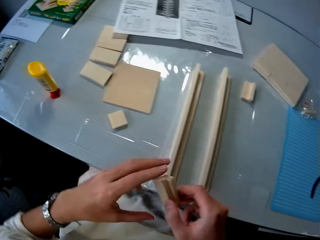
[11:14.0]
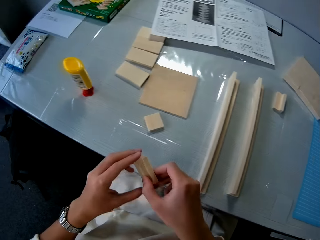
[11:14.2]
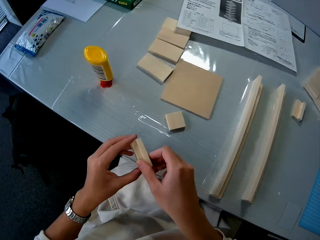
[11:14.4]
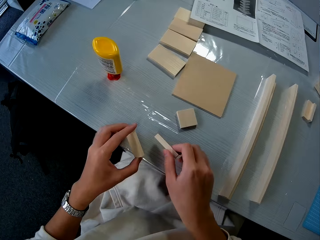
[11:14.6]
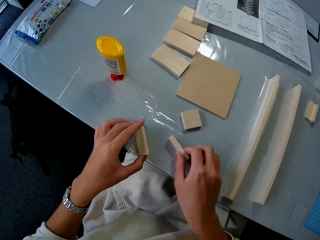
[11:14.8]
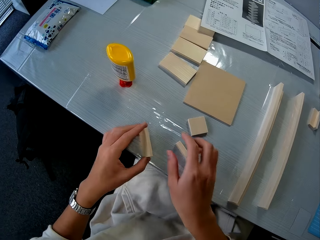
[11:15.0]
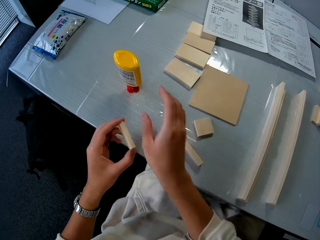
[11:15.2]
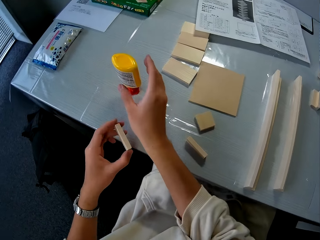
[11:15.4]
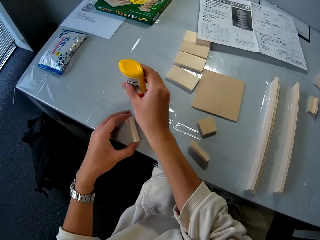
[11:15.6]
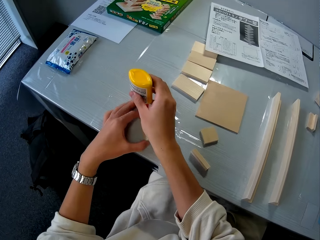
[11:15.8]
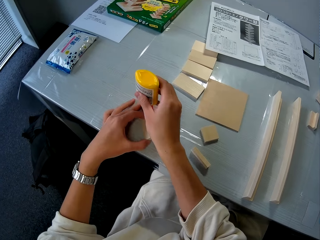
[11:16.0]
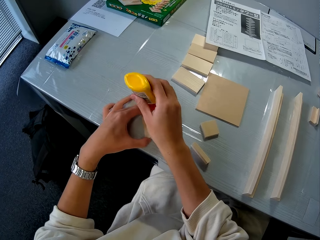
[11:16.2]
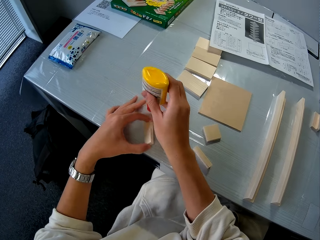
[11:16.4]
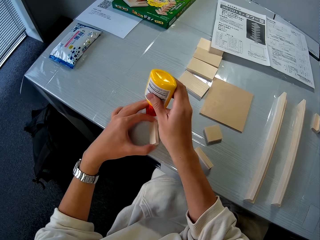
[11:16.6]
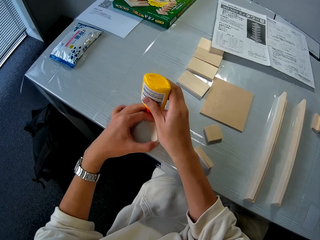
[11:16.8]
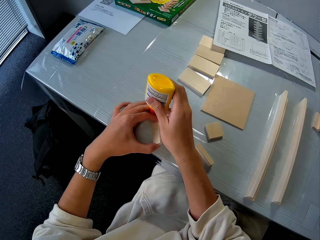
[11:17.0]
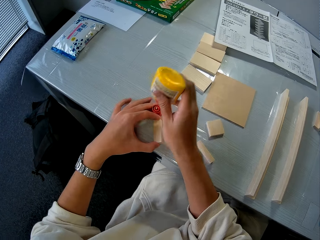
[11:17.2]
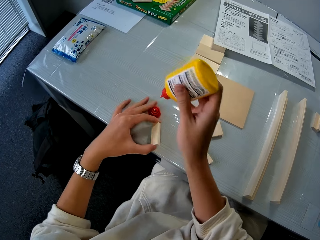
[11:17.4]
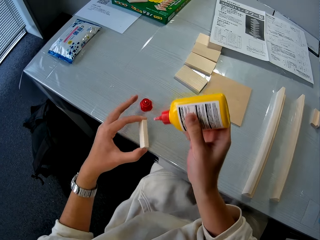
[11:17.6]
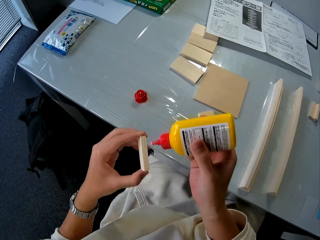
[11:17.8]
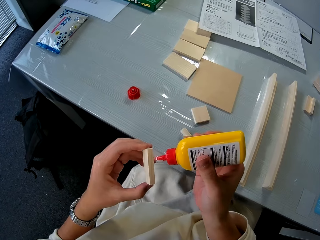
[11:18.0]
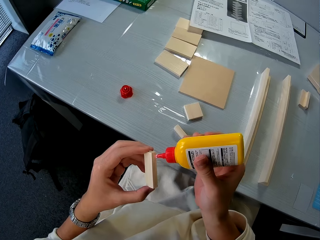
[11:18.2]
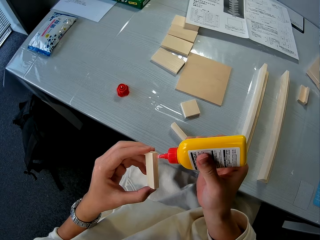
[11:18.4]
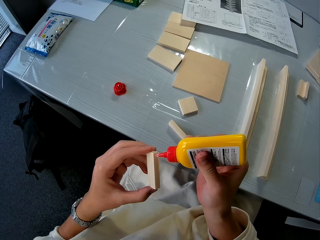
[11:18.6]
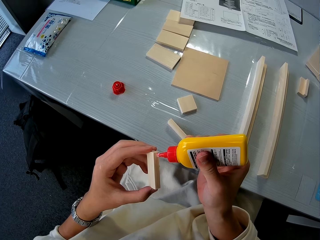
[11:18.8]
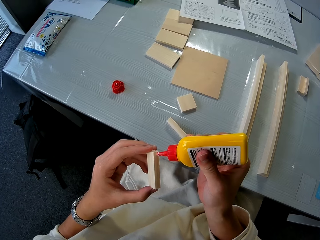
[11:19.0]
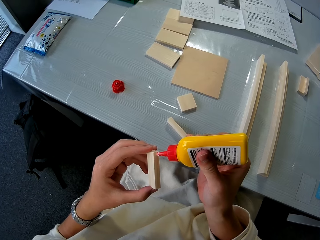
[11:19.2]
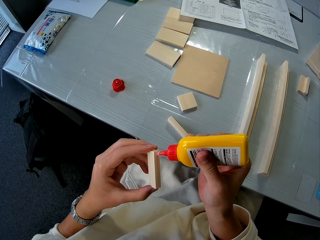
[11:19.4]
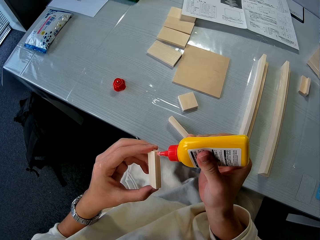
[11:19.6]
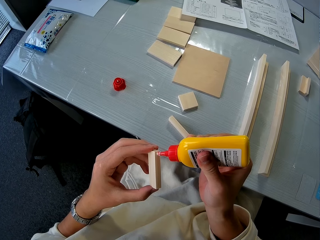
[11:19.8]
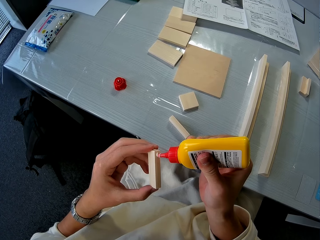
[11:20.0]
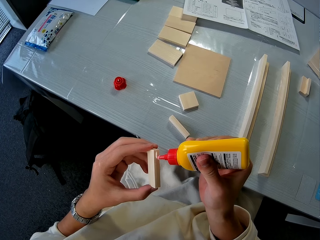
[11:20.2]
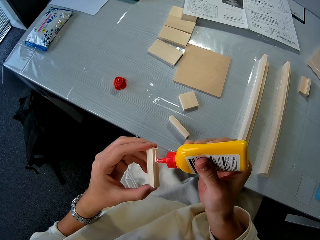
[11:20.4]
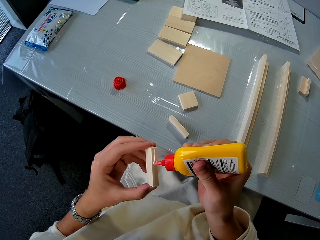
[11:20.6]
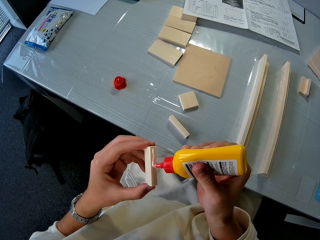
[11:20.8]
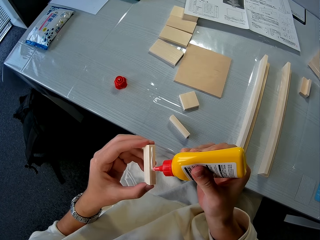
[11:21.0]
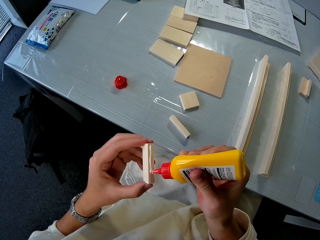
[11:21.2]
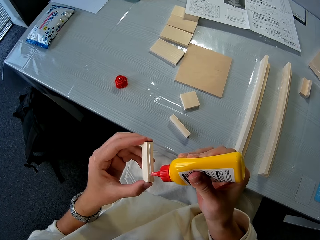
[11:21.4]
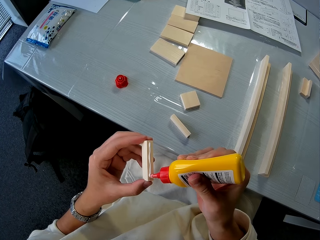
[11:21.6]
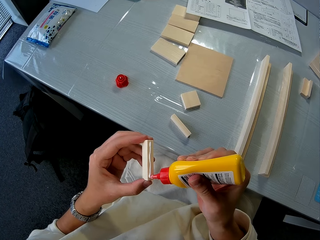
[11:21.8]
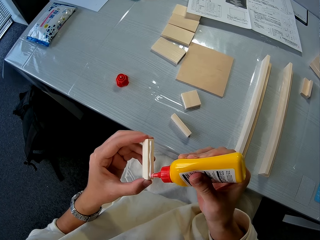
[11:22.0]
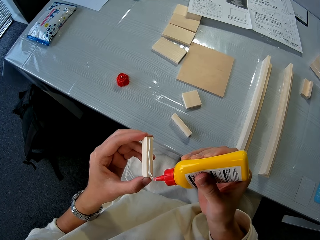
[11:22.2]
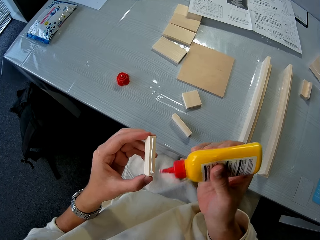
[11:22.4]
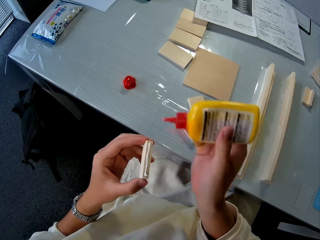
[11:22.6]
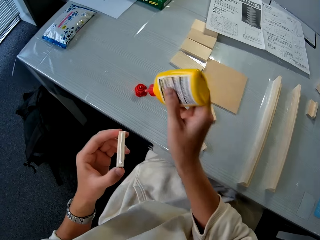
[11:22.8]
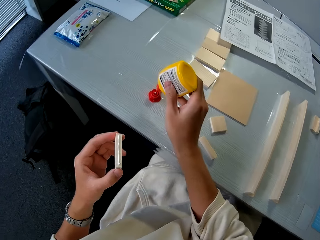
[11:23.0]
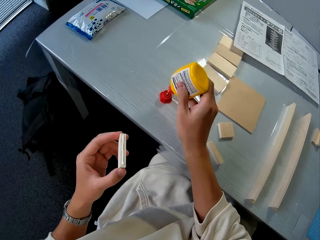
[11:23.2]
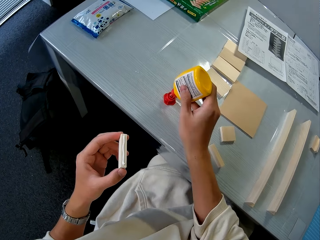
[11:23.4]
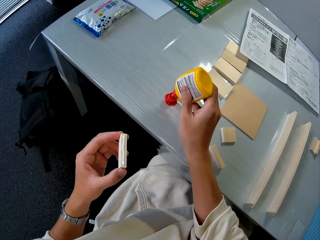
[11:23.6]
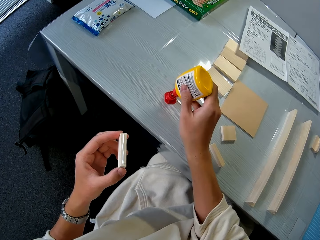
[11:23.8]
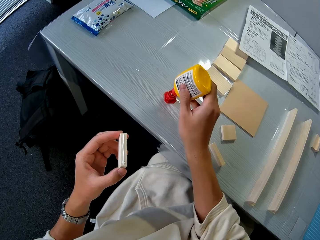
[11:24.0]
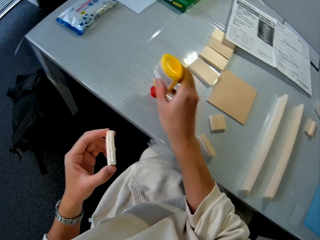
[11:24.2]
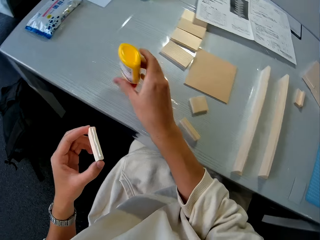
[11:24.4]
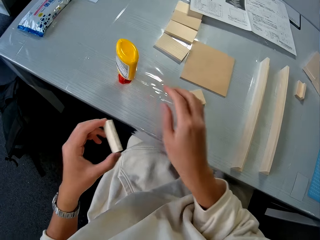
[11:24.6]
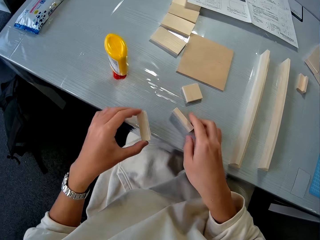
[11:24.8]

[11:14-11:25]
The camera wearer drops a piece of the wood on the table. He picks up the glue on the table and opens the glue. He applies the glue to the piece of wood in his hand. He puts the glue on the glue cover on the table.

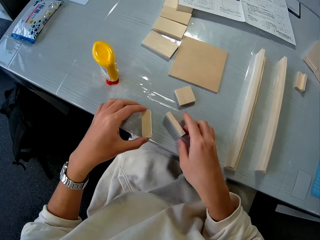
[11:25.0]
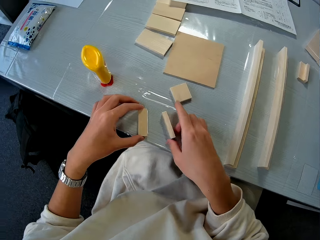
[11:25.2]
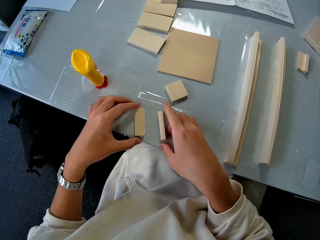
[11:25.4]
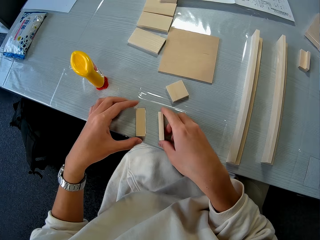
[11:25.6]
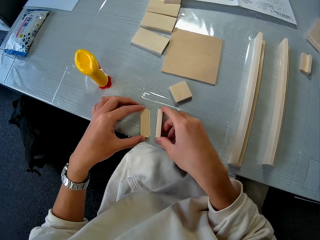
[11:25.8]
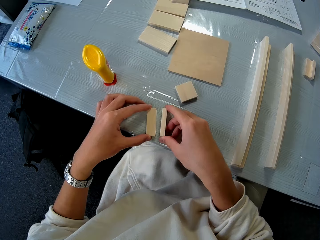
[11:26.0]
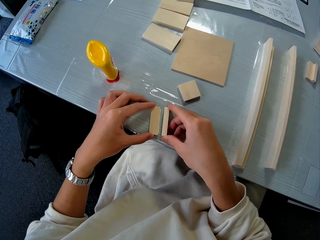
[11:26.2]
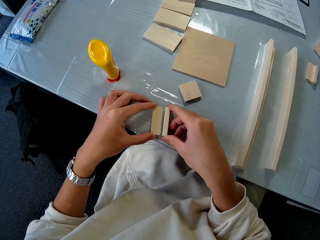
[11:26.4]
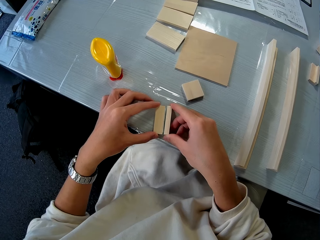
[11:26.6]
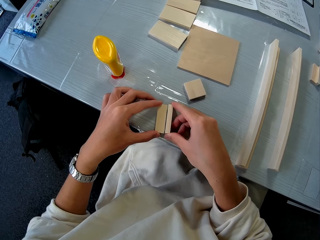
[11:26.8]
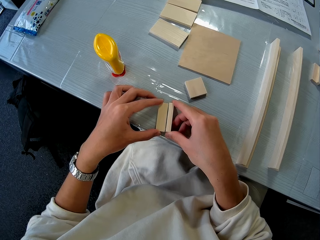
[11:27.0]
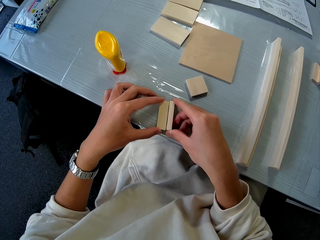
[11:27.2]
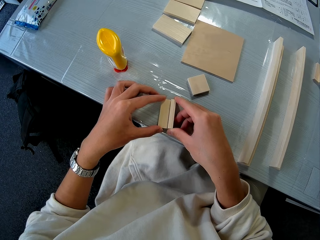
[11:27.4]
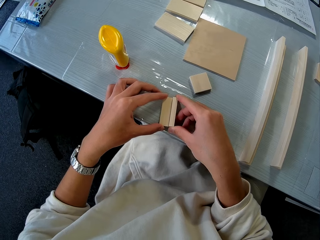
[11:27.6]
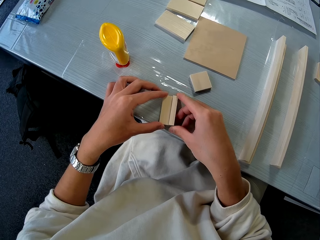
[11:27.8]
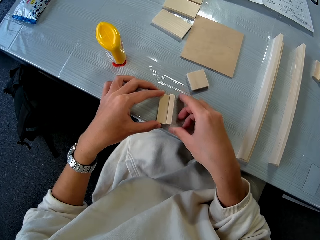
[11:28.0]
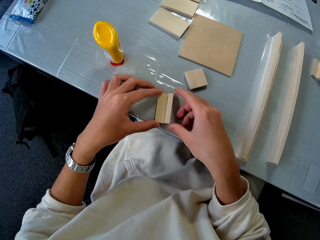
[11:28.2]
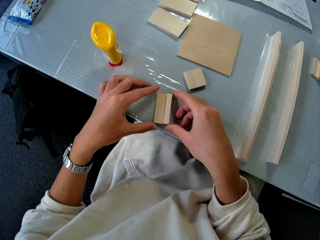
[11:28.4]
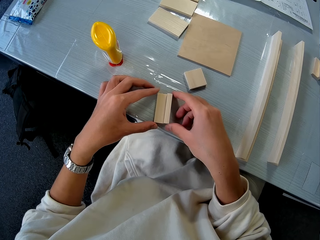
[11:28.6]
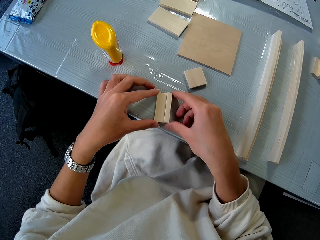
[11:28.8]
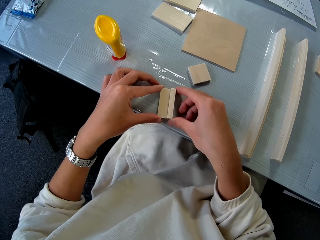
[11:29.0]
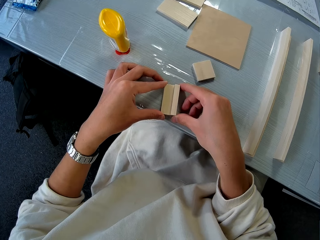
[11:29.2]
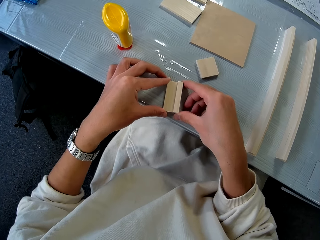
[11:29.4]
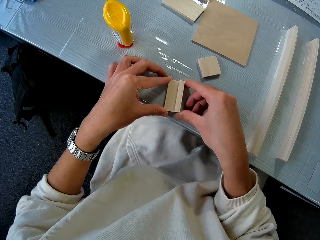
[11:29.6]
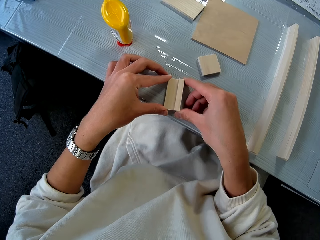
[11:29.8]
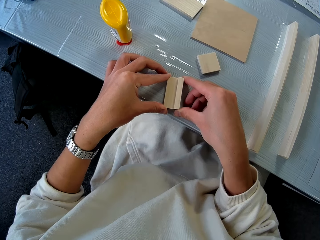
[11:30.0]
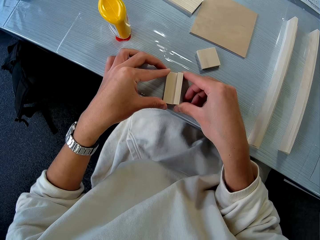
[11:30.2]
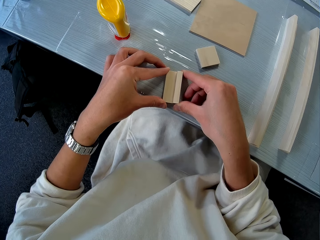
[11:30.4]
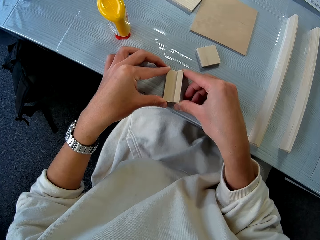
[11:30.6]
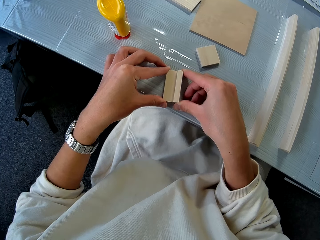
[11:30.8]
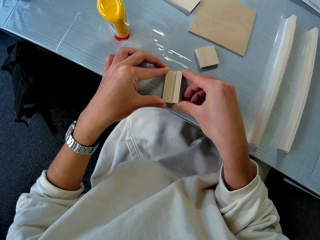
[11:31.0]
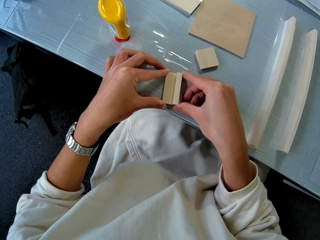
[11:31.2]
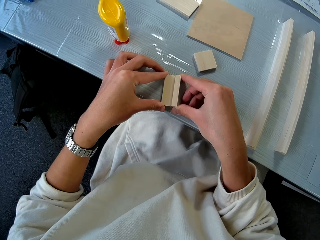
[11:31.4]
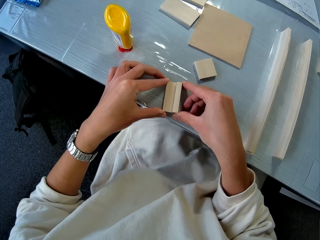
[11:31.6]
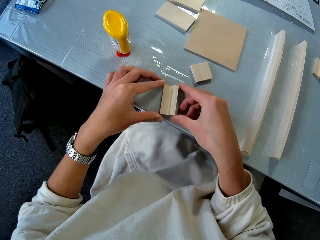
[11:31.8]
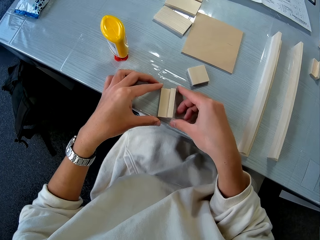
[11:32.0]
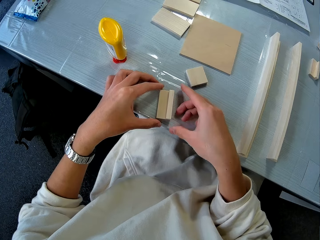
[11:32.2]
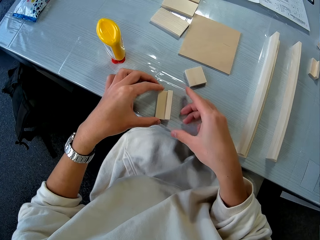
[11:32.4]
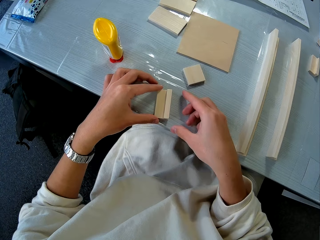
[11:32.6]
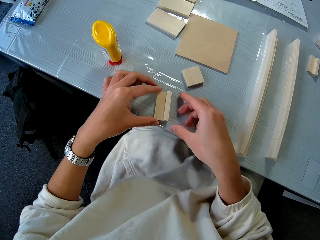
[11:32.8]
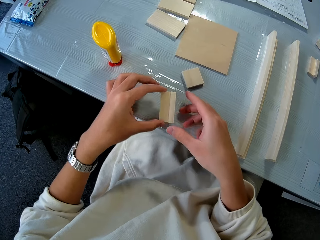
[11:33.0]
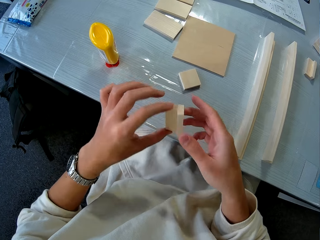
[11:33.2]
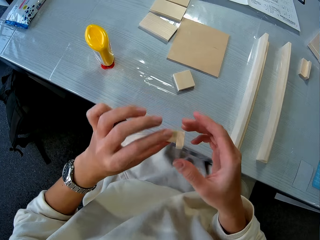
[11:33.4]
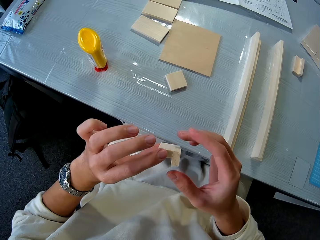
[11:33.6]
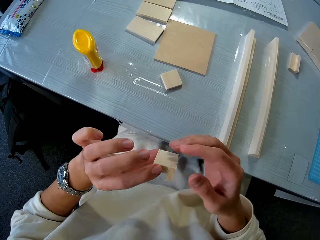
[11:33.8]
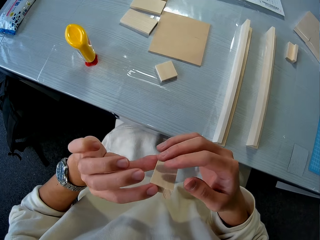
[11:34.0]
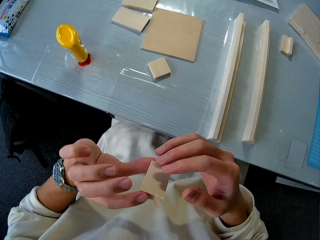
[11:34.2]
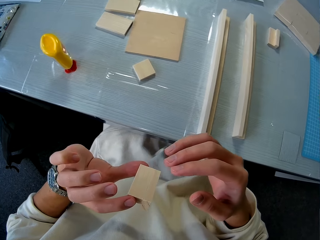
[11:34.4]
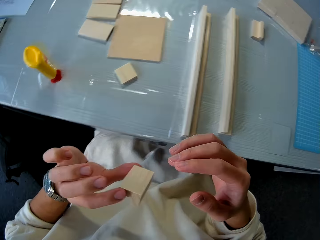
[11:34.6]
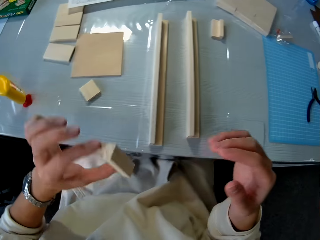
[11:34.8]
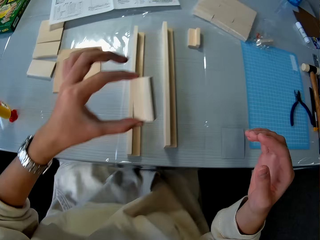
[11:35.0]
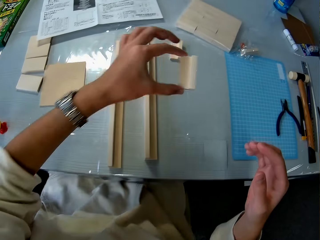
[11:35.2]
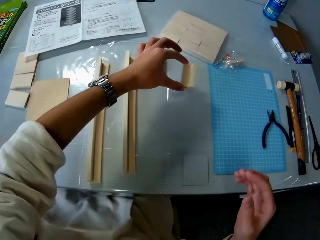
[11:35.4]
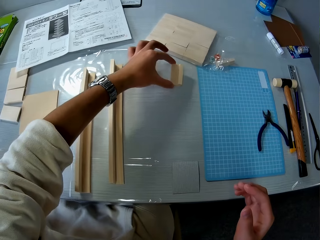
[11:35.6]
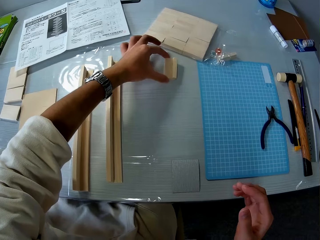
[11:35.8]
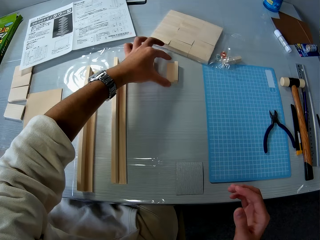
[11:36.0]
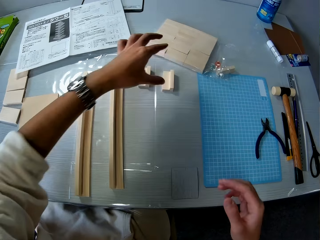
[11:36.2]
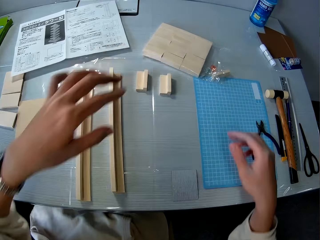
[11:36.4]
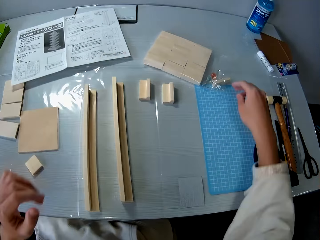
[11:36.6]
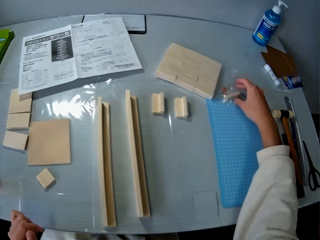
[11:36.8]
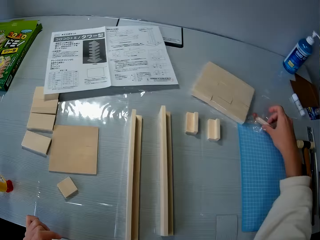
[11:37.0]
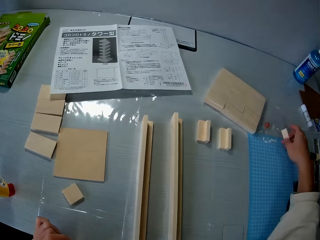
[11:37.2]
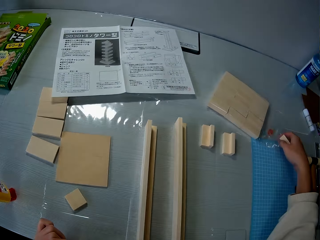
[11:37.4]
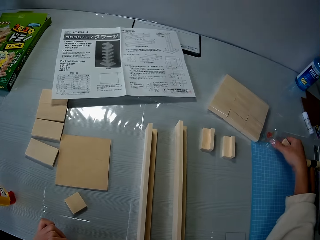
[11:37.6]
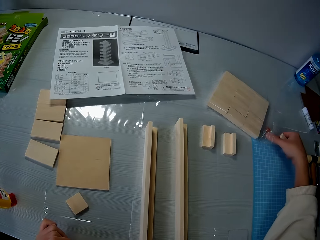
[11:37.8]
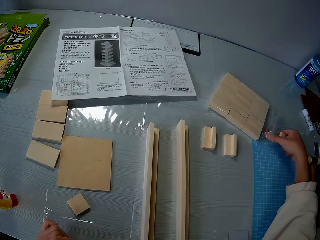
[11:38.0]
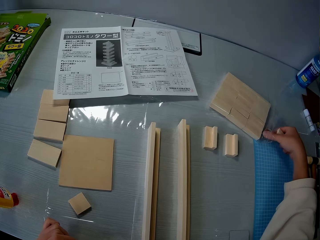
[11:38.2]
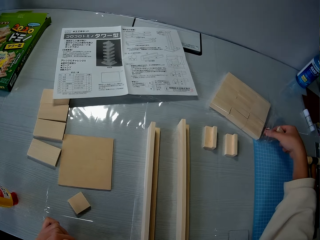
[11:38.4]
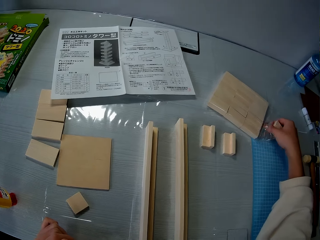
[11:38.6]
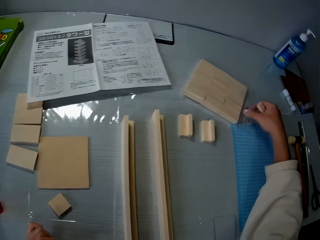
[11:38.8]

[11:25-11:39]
The camera wearer aligns the pieces of wood or cardboards together on the table. They squeeze the cardboards. They pick up the aligned wood on the table. They drop the aligned wood on another side of the table. They remove a piece of wood from the nylon on the table. They remove two plastic balls from the nylon on the table.
